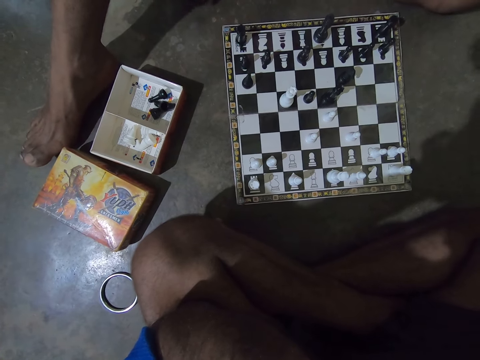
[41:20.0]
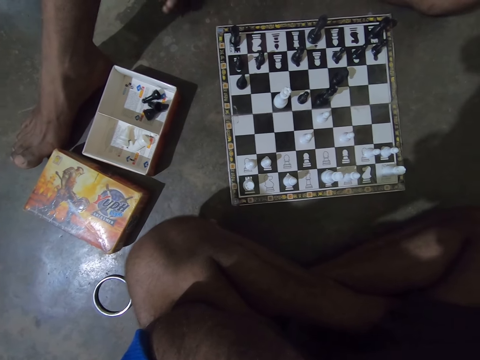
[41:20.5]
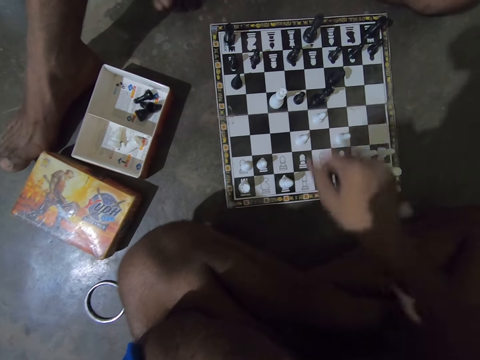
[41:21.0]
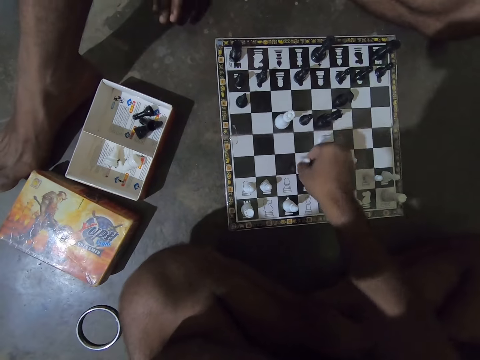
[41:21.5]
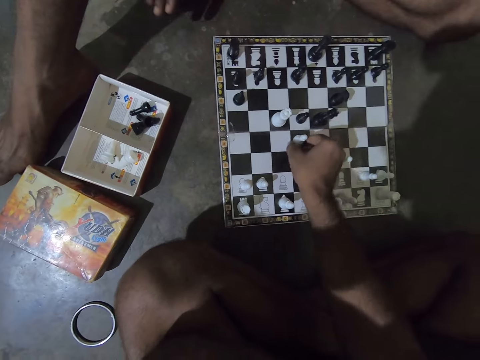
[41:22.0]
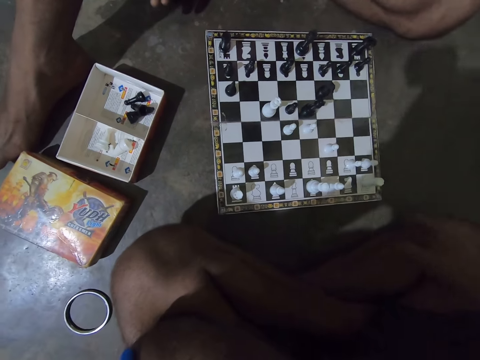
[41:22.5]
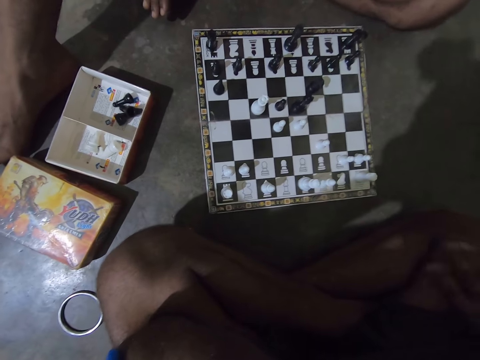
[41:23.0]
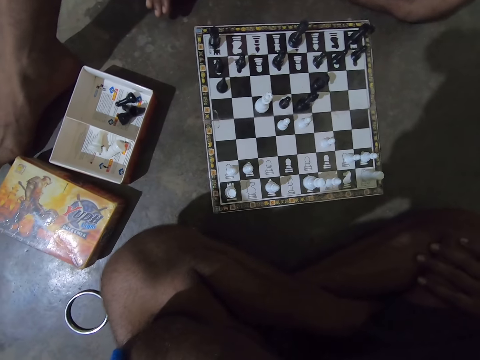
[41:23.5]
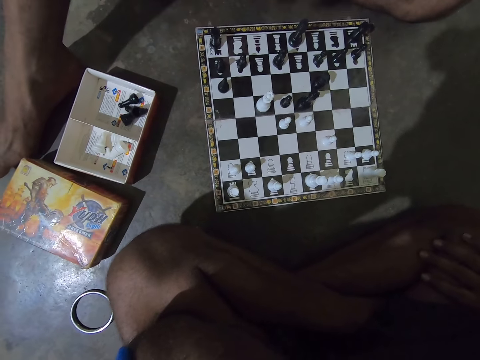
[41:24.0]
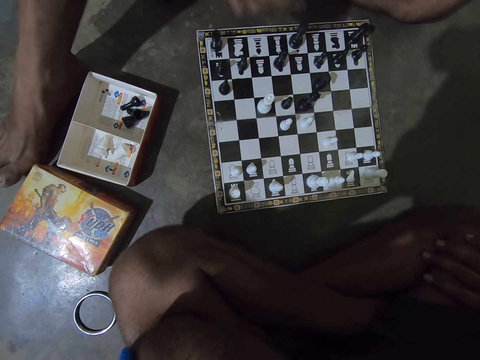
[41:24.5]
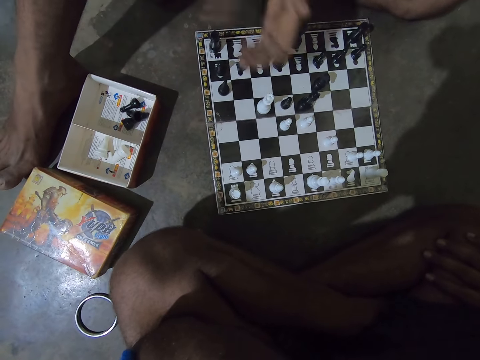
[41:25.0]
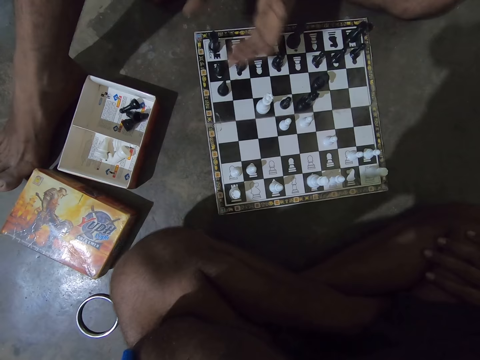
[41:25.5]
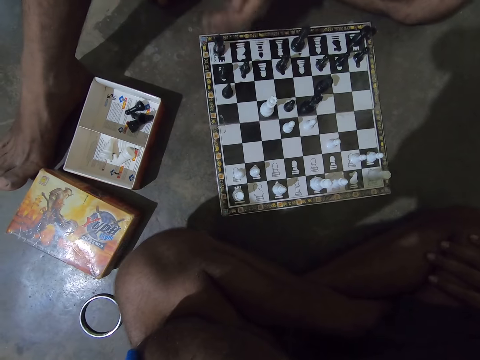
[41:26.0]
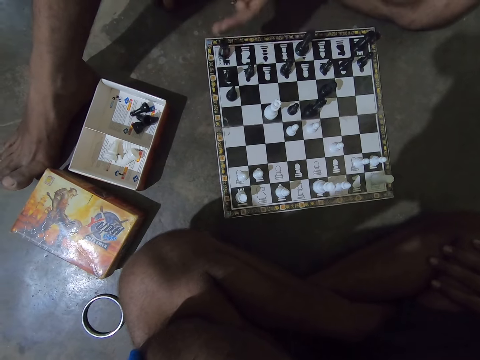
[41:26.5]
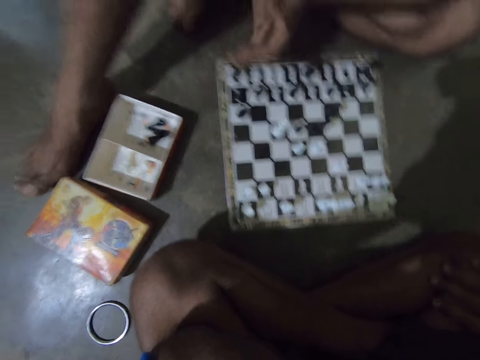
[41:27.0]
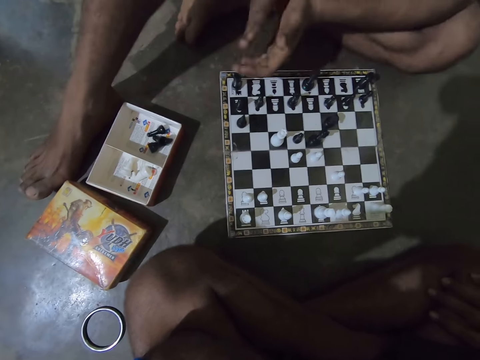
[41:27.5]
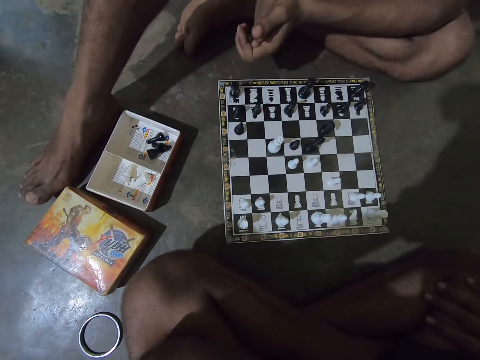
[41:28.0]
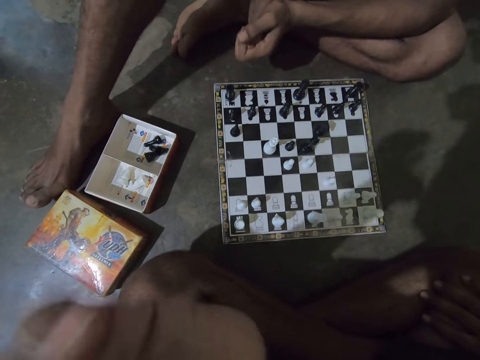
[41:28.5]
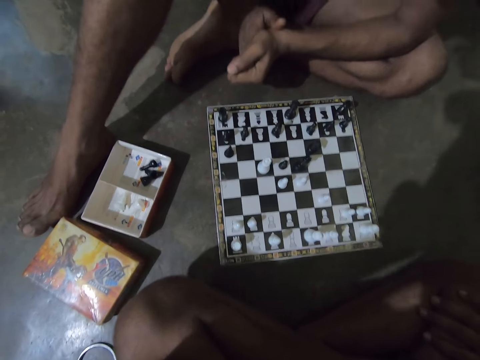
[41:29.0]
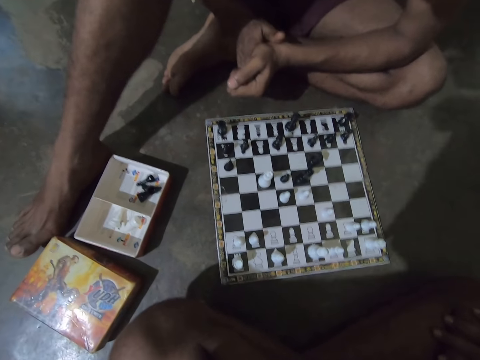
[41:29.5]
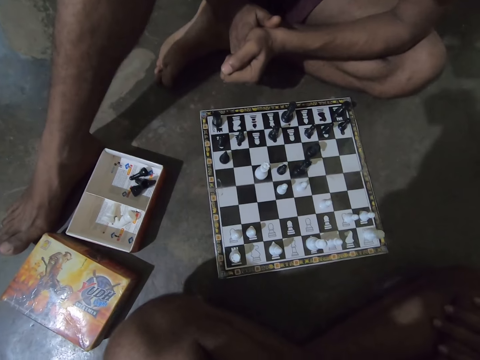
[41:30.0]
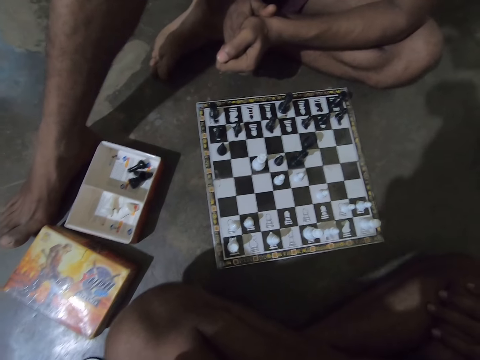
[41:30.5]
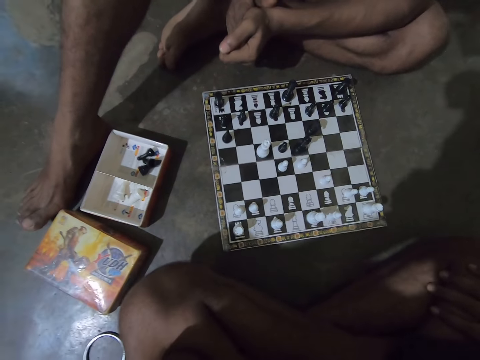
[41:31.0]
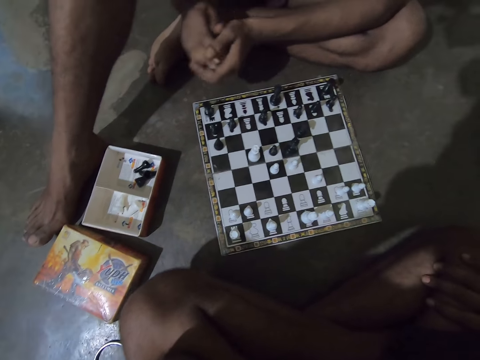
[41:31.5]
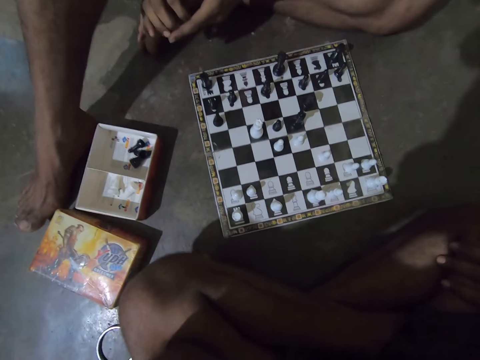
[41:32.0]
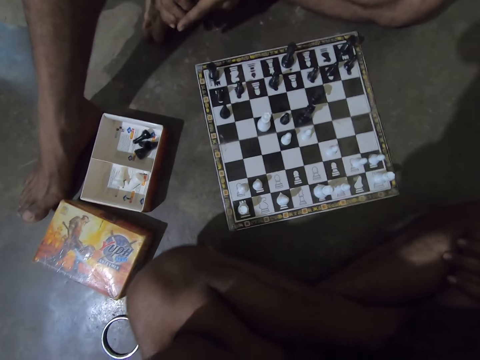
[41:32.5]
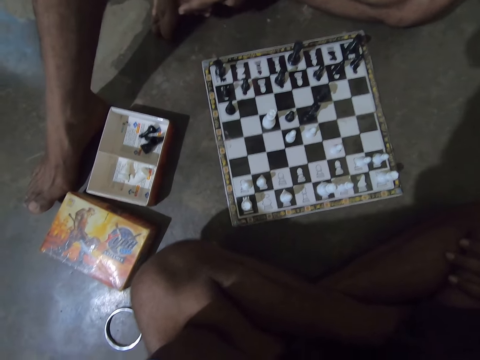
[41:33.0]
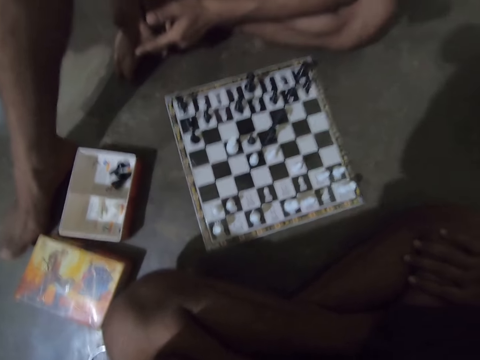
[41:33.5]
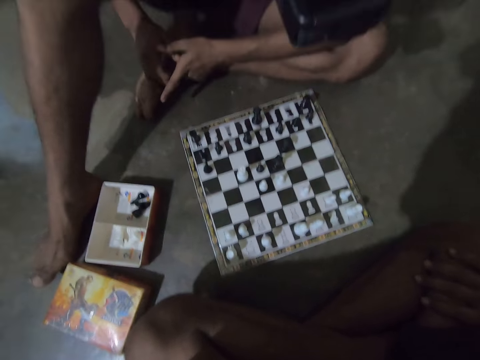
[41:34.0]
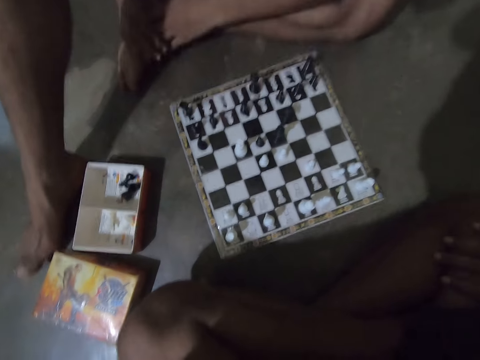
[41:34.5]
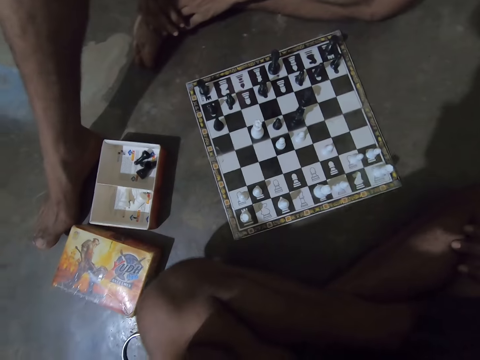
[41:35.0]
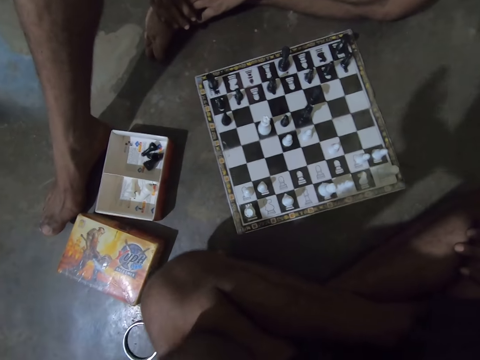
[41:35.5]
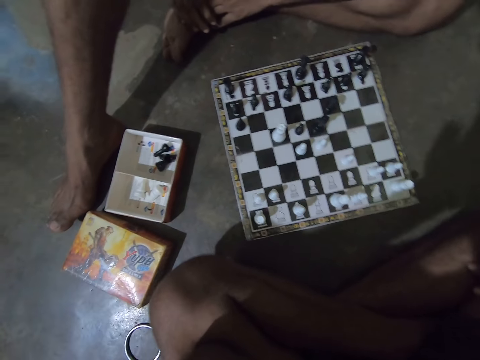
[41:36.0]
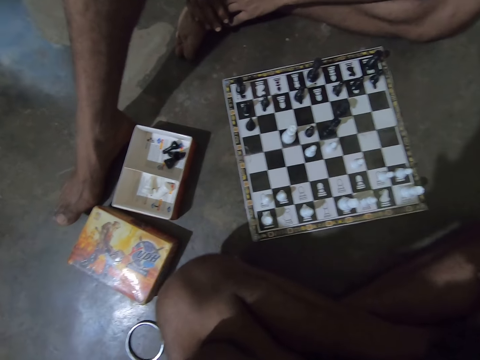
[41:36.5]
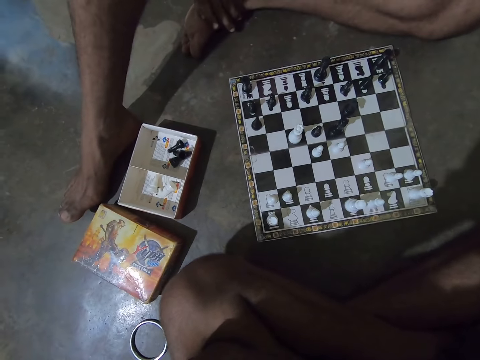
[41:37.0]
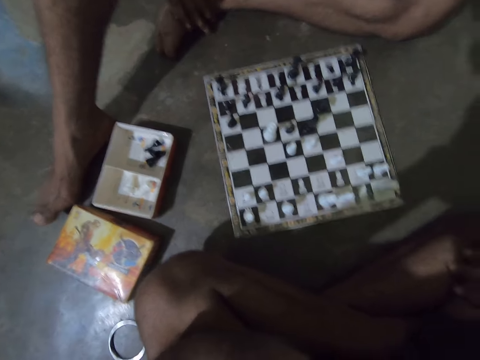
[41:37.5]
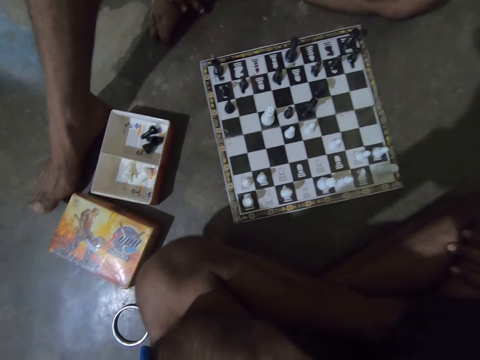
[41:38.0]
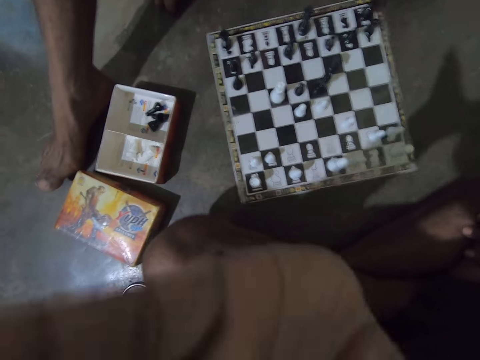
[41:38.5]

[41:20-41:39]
The camera wearer moves a white pawn chess piece forward with his right hand on the chessboard. A man claps his hands. The camera wearer moves his hand forward slightly. He looks at the chessboard.

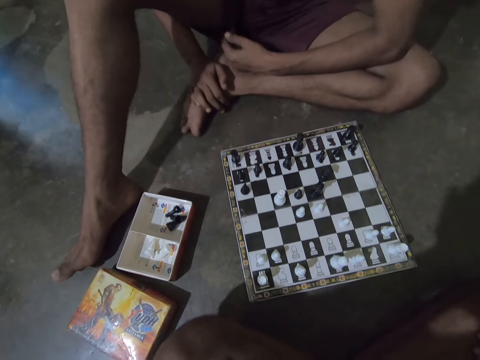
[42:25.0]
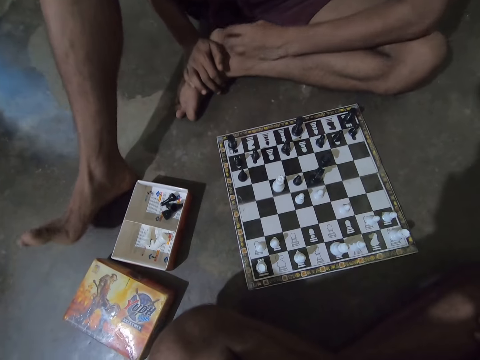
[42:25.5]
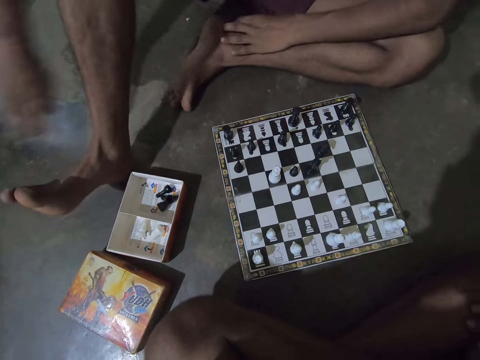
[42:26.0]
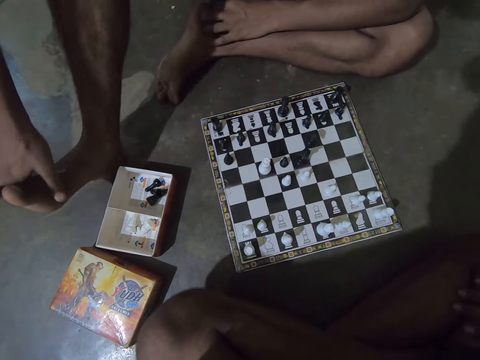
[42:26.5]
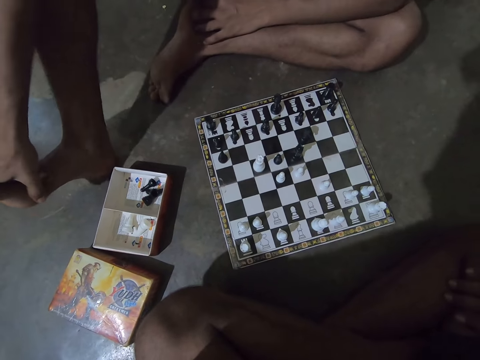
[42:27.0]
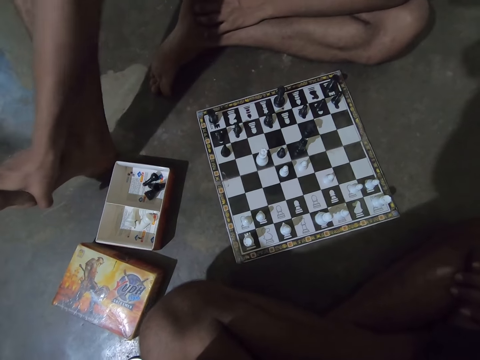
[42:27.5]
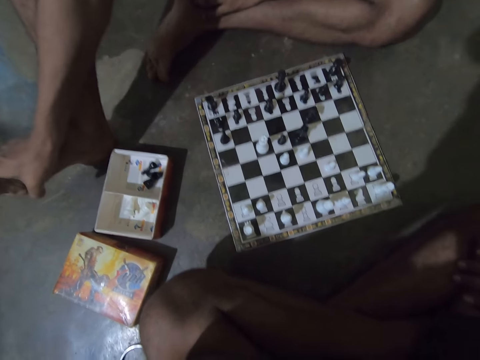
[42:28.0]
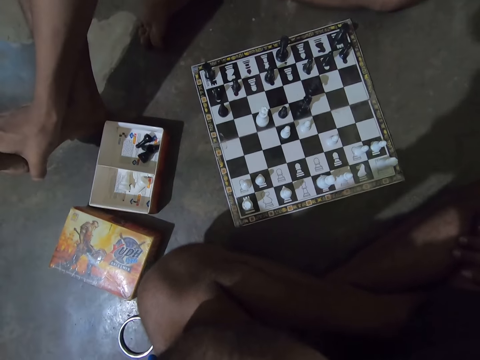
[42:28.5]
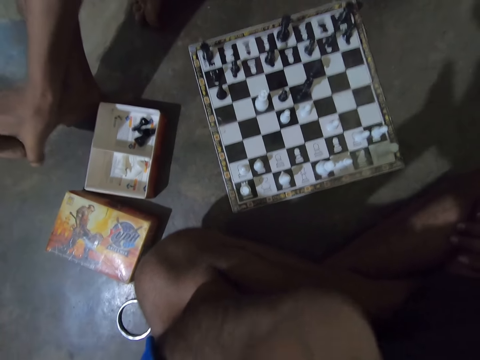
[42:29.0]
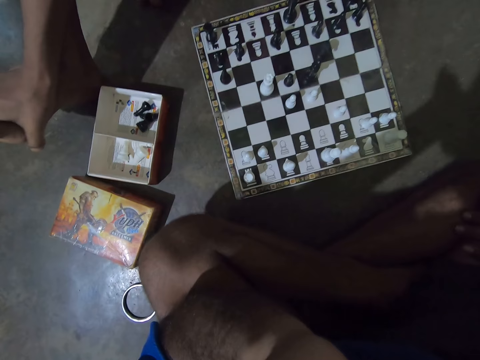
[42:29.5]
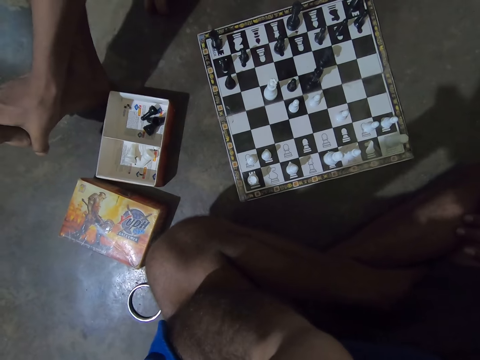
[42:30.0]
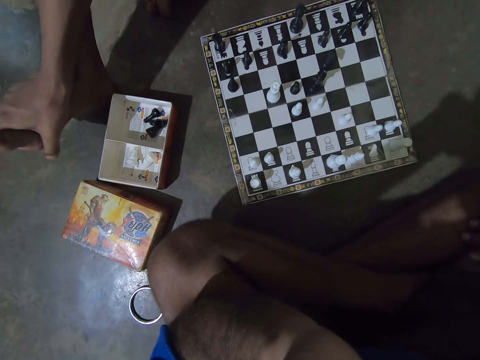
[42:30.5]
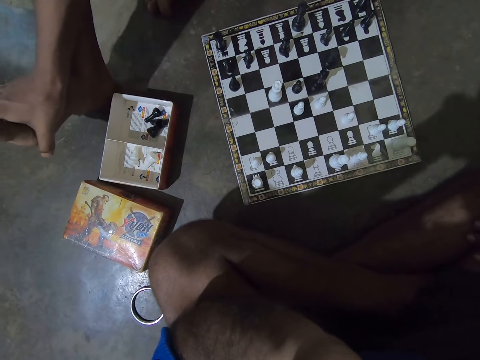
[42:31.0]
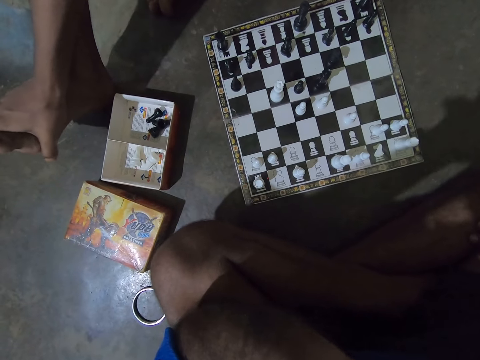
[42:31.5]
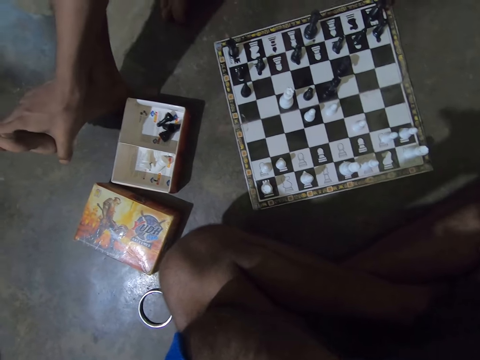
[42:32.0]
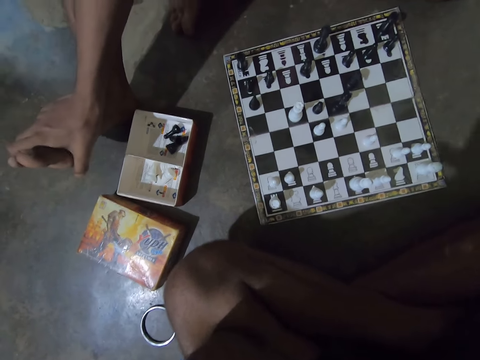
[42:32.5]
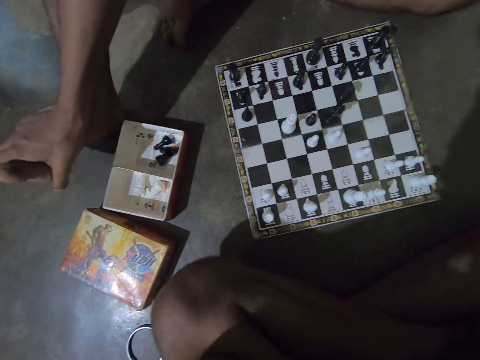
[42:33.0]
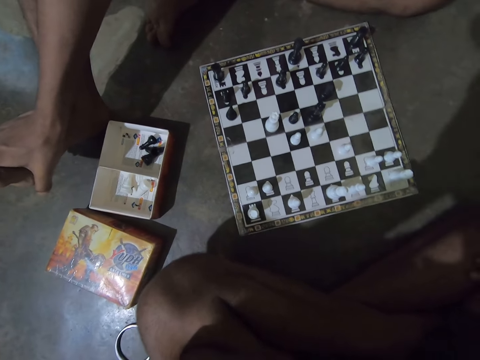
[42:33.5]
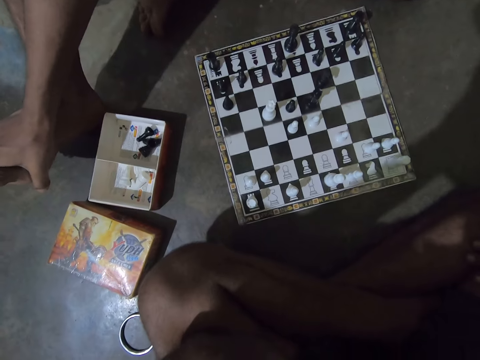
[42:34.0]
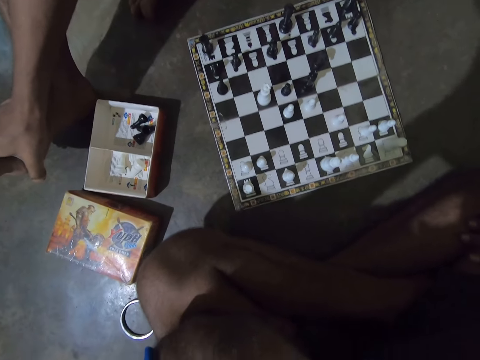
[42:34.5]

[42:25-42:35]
A man places his right hand on his right foot.
